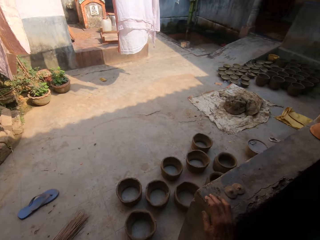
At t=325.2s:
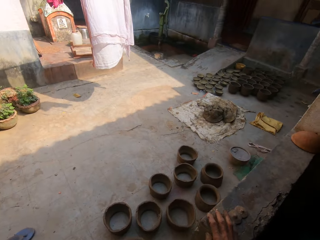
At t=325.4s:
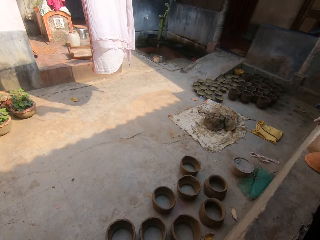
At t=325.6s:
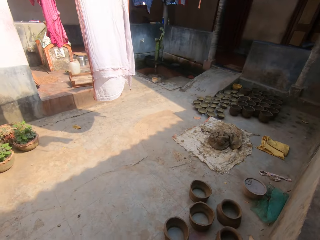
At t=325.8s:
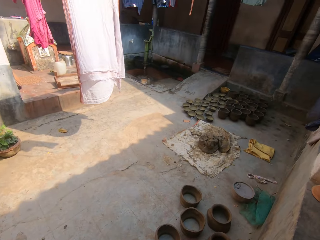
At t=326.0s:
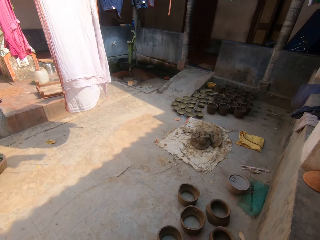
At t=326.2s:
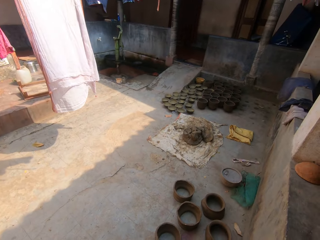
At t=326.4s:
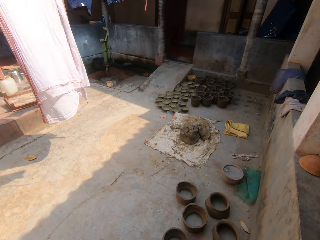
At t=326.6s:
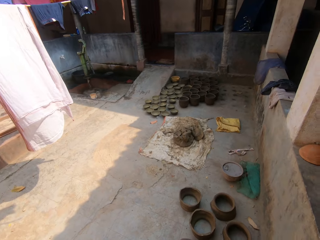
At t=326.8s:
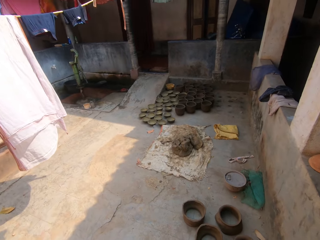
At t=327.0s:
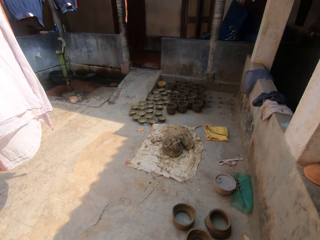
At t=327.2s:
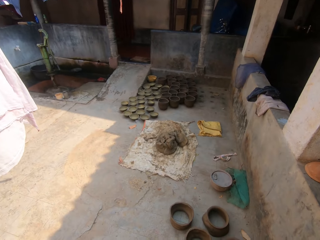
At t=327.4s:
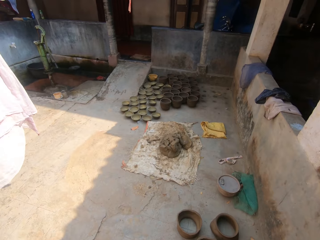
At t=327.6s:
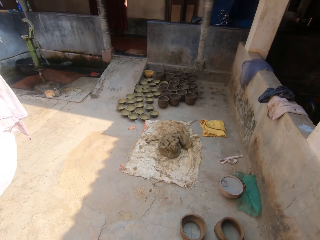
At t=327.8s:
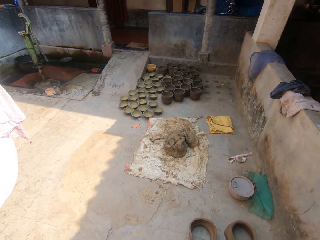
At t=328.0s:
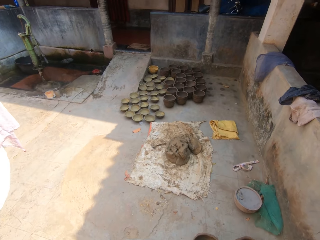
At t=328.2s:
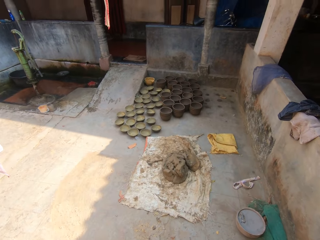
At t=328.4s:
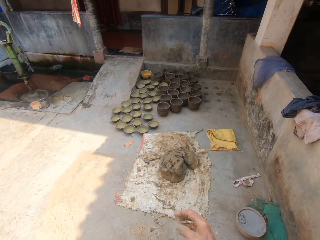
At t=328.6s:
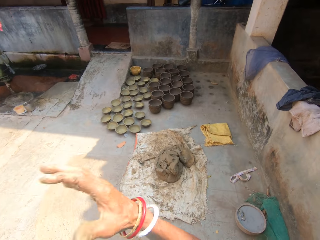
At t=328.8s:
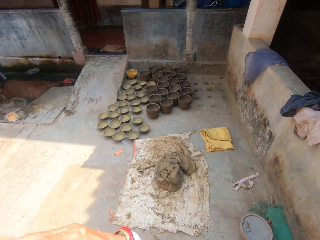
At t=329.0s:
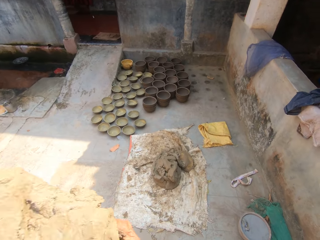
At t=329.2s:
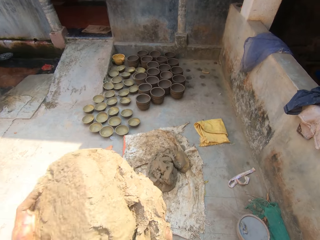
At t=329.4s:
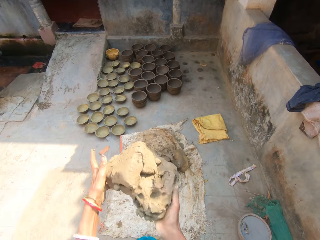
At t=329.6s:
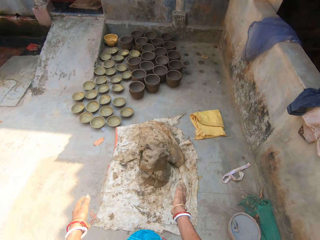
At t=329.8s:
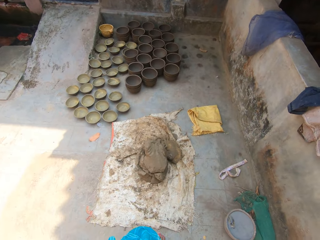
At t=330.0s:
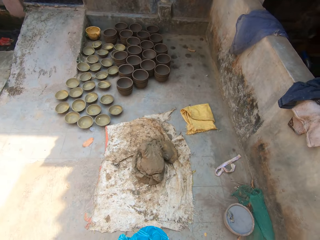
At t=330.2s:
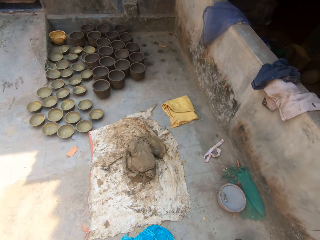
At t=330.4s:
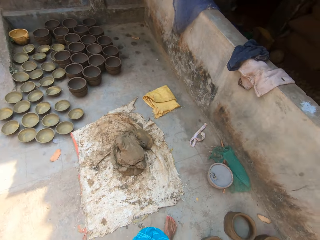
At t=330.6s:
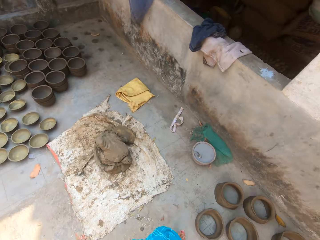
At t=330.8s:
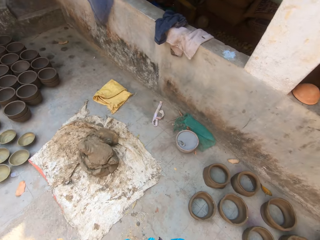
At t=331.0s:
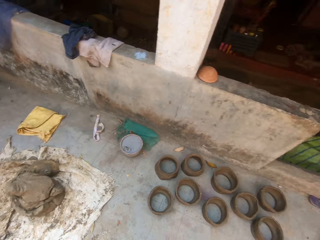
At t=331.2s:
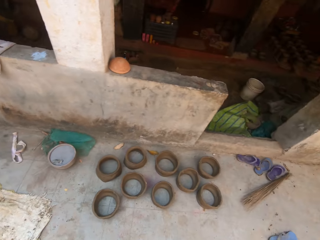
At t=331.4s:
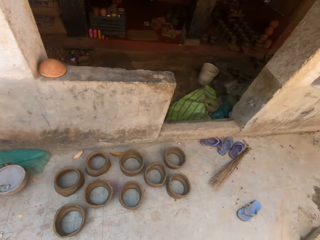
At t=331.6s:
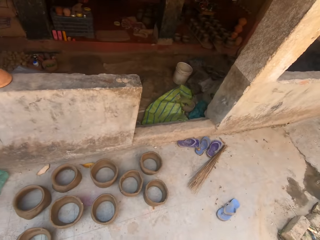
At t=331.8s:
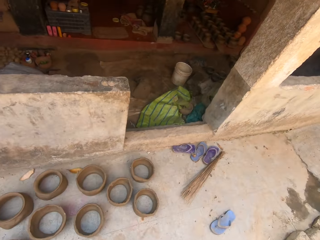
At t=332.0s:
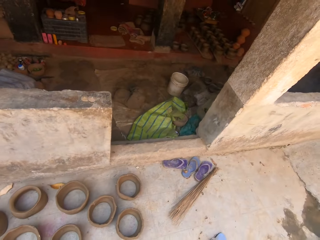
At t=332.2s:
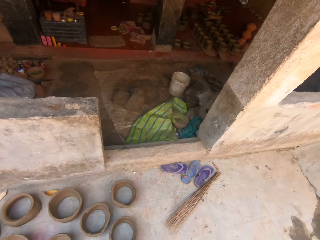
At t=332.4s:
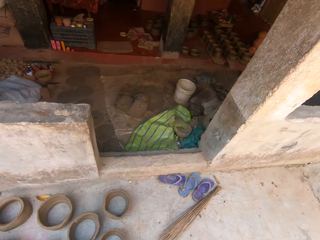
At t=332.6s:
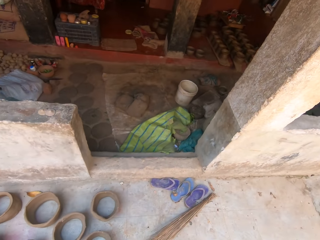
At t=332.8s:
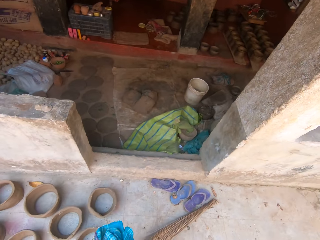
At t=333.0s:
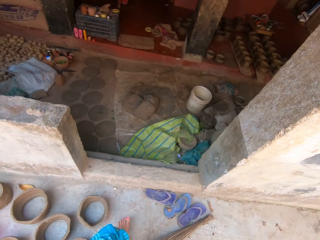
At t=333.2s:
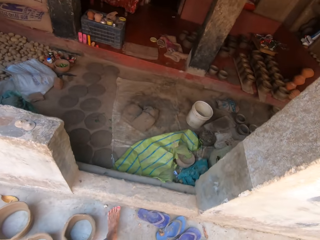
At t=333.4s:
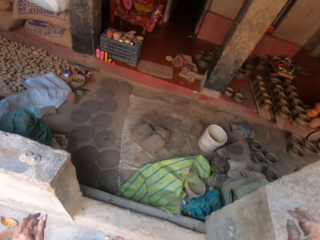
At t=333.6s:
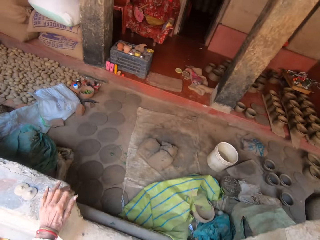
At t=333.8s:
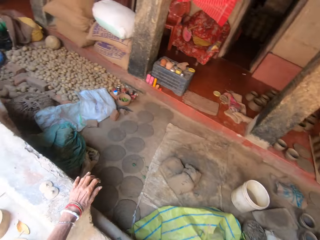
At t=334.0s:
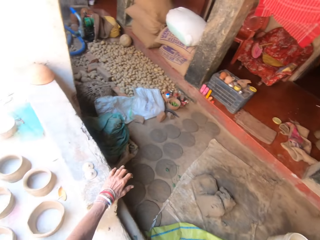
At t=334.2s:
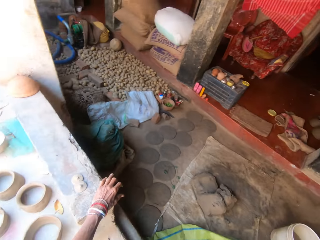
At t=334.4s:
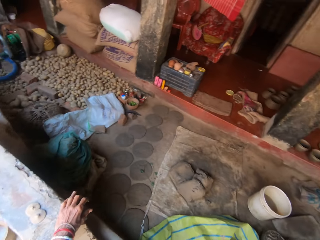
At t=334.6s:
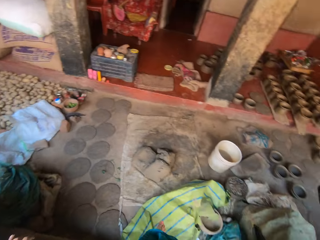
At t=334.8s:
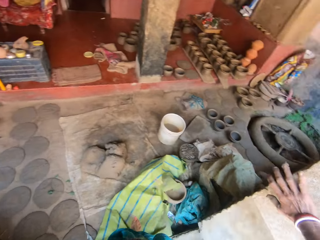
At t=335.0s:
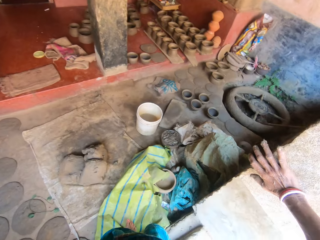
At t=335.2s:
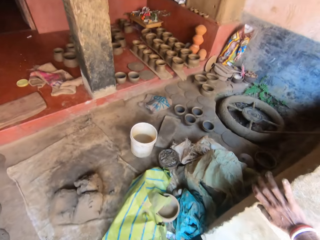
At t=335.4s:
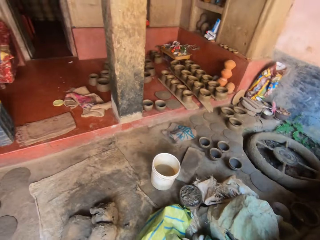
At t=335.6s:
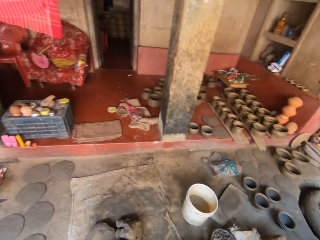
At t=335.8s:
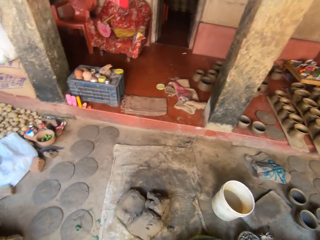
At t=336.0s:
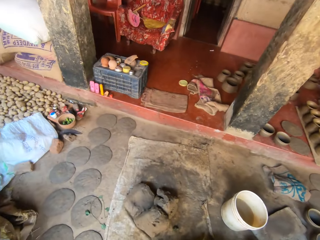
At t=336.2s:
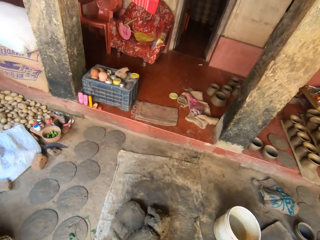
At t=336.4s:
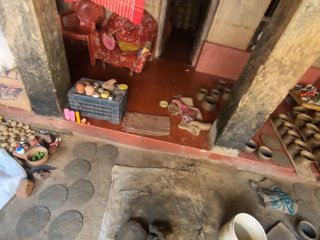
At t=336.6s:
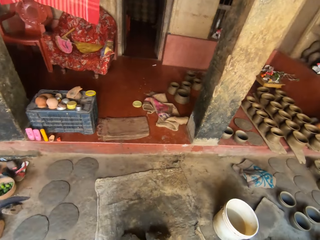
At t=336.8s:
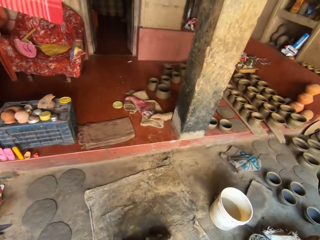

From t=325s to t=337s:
The camera wearer turns right. They walk forward. They throw the clay on the sack. They turn back. They walk to the balcony. They turn left. They hold the wall with the left hand. They walk forward. They look sideways.

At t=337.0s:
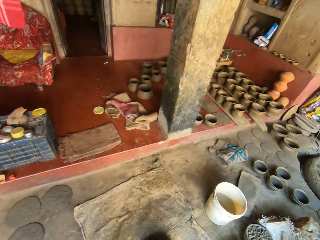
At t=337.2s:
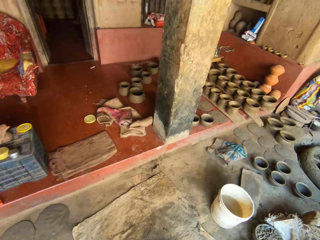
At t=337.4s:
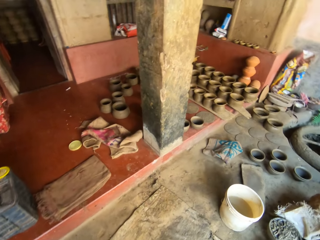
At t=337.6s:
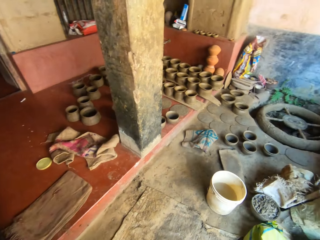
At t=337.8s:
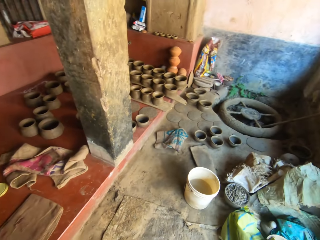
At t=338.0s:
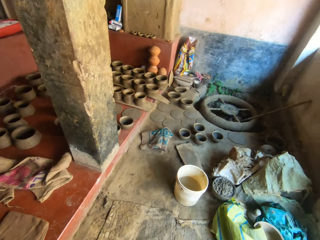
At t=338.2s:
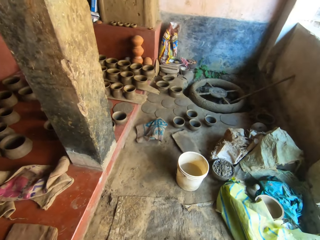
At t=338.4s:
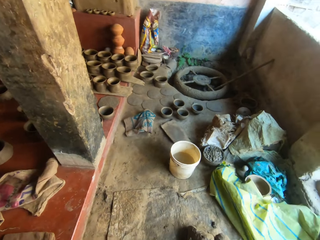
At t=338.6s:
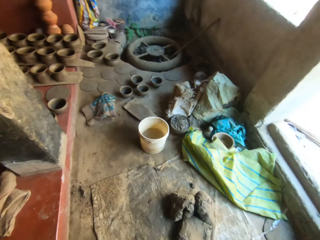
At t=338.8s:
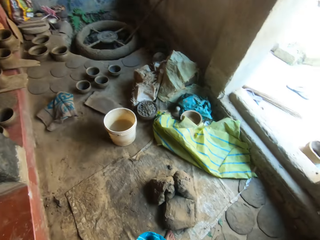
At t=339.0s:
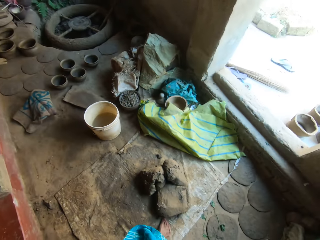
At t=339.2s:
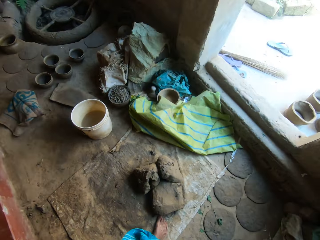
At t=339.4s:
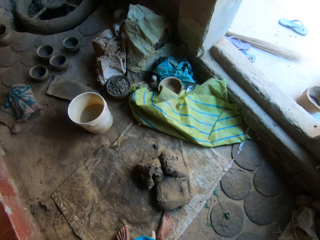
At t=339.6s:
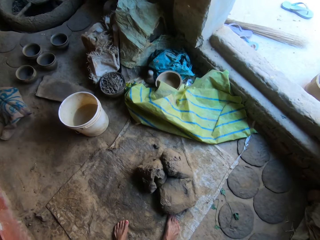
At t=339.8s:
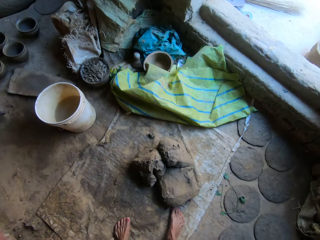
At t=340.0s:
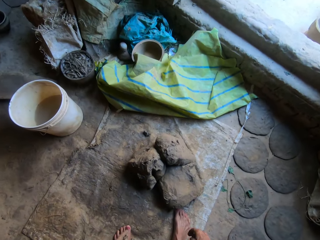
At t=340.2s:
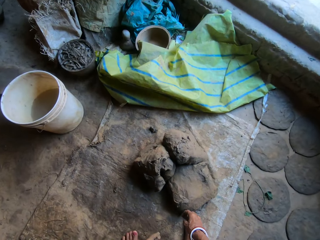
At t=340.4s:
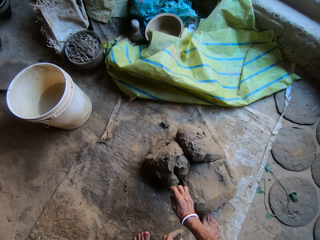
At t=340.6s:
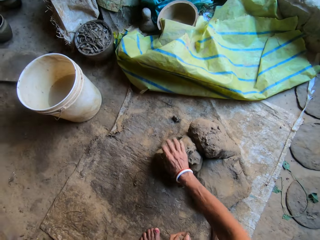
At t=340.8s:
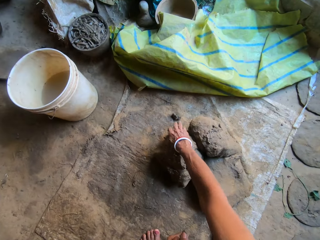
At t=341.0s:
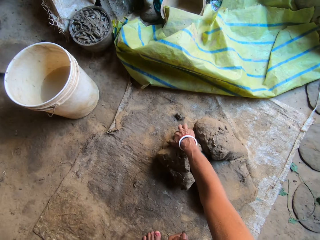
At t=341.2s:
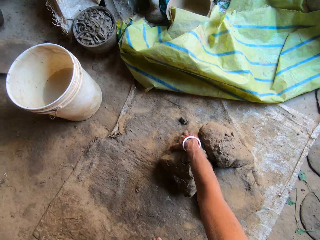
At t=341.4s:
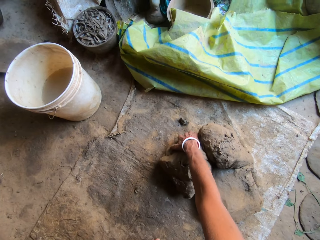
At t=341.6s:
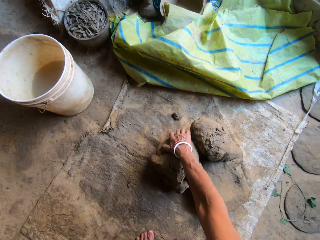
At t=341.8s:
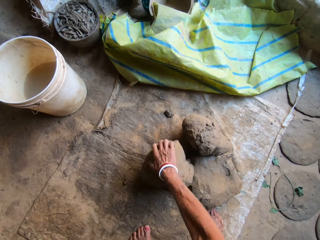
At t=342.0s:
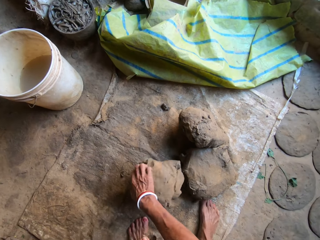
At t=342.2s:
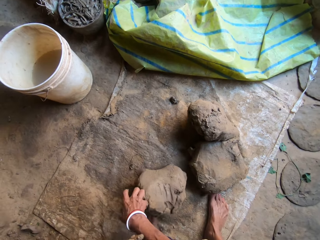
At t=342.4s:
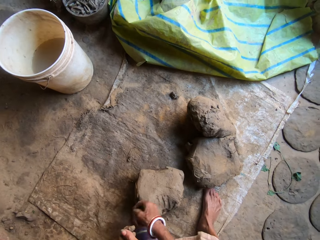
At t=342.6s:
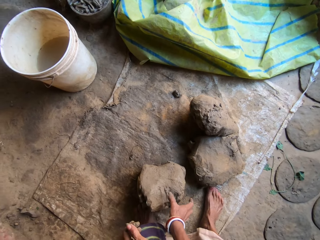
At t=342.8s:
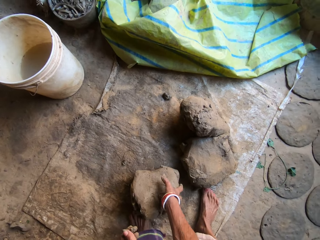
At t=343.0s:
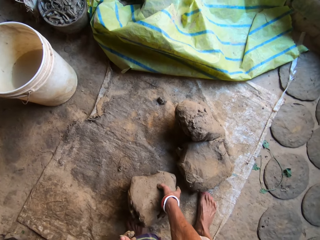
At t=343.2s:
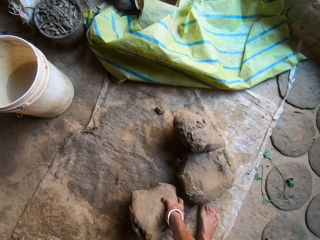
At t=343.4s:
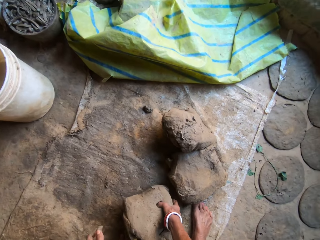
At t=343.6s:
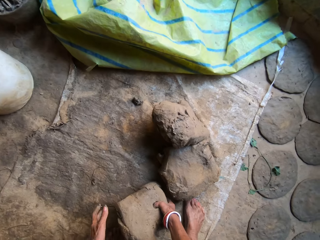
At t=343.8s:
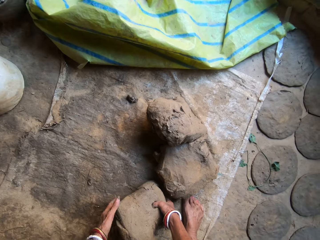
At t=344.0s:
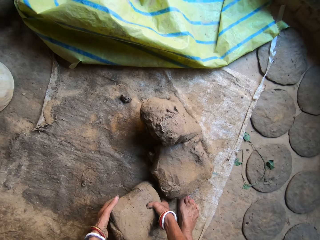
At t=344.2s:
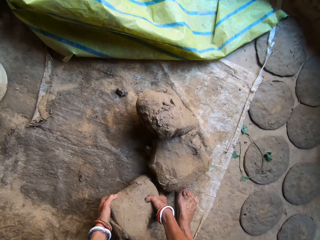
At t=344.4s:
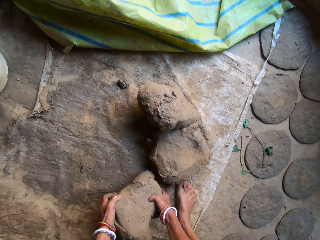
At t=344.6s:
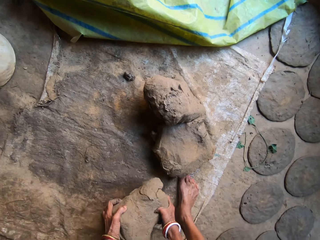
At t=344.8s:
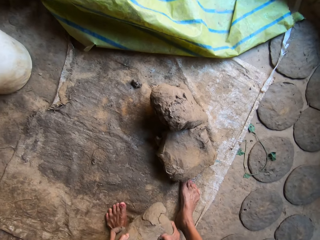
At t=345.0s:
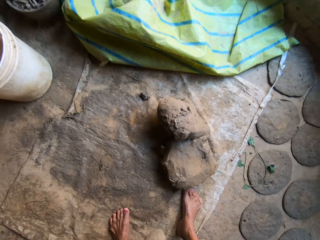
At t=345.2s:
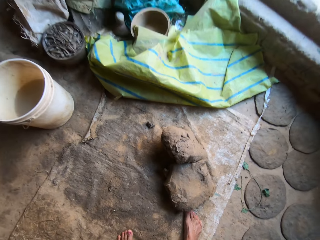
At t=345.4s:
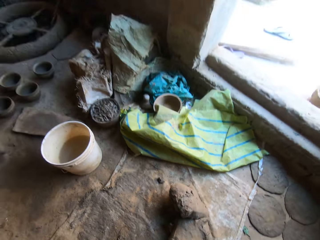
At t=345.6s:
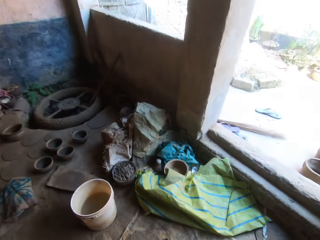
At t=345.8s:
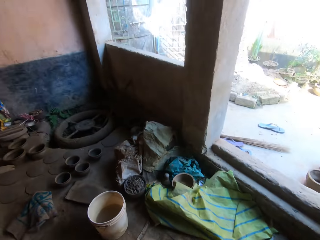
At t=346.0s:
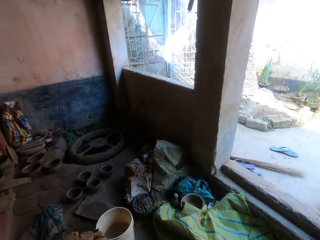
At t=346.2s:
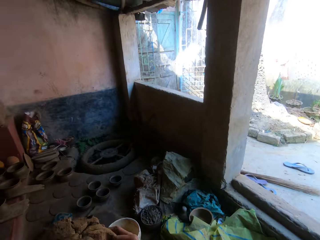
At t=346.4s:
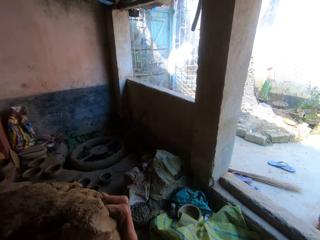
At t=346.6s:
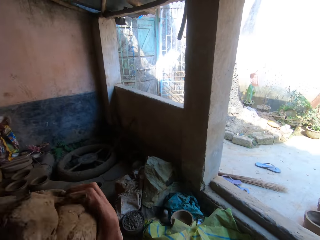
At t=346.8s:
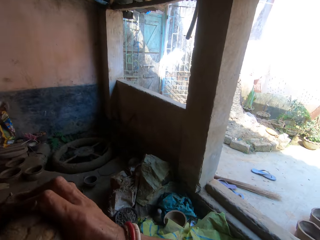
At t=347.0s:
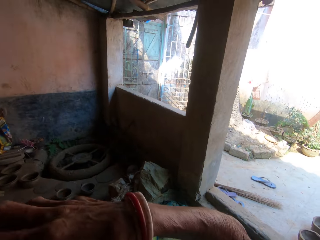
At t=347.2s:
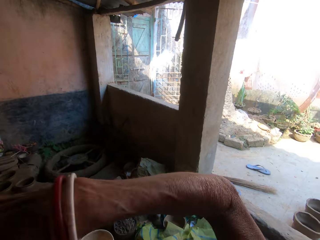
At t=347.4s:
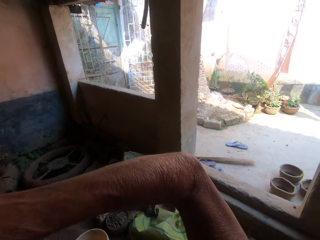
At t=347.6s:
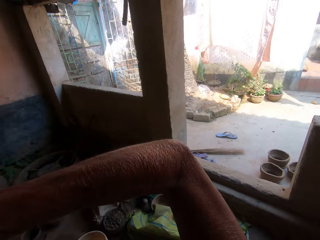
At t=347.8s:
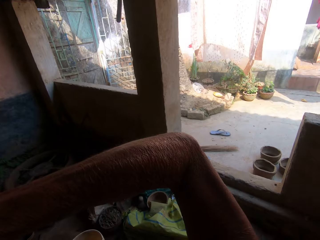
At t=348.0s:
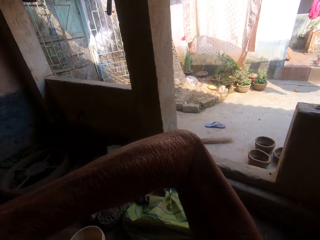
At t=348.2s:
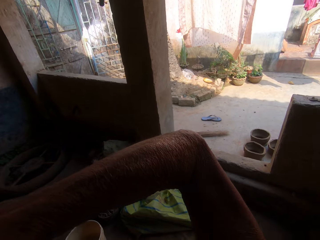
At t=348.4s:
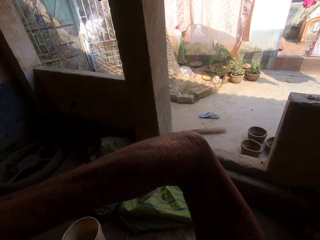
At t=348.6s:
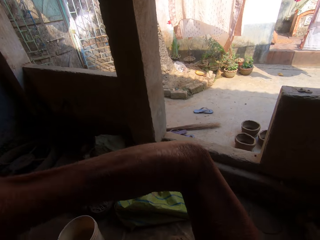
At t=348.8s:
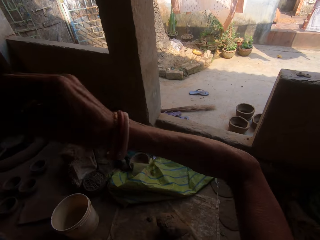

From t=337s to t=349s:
The camera wearer turns back. They pick clay from the floor. They pull the clay.
